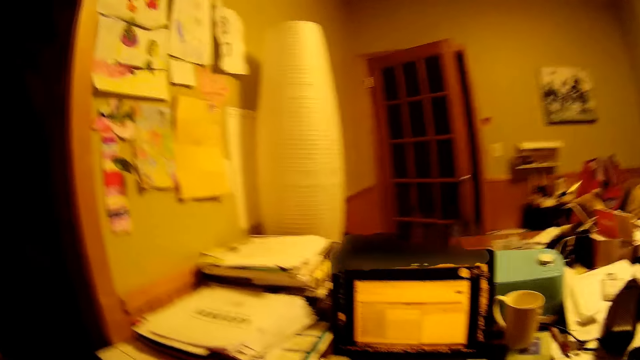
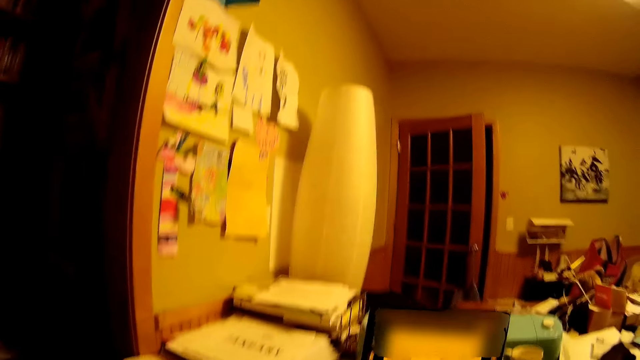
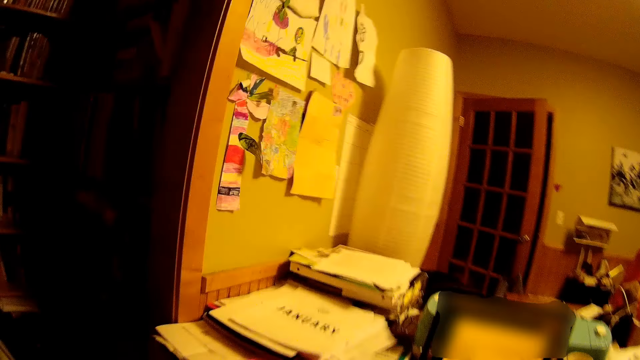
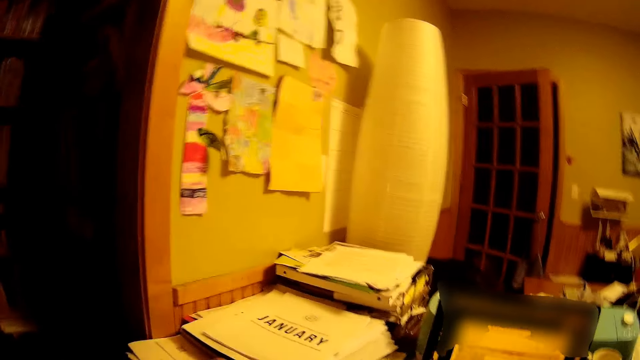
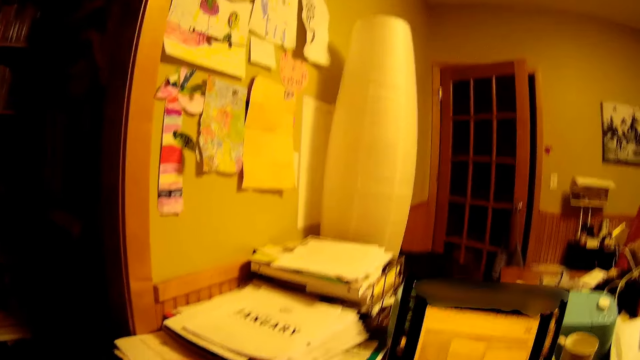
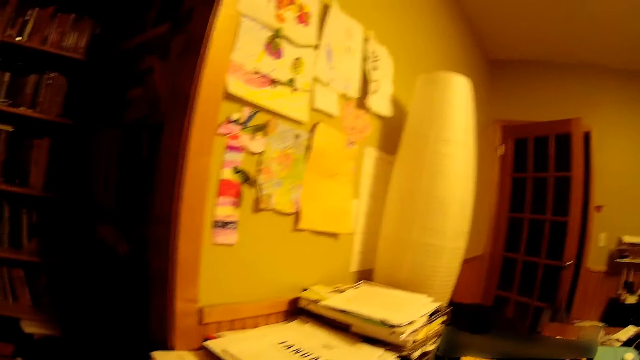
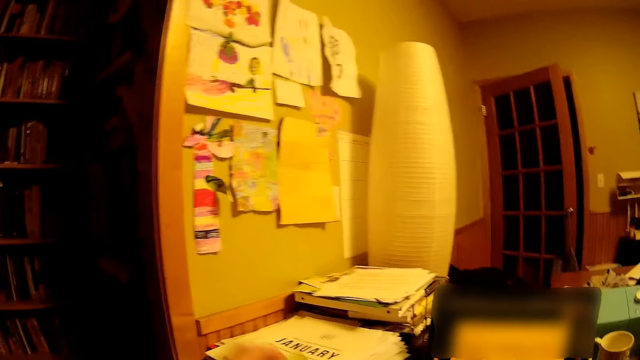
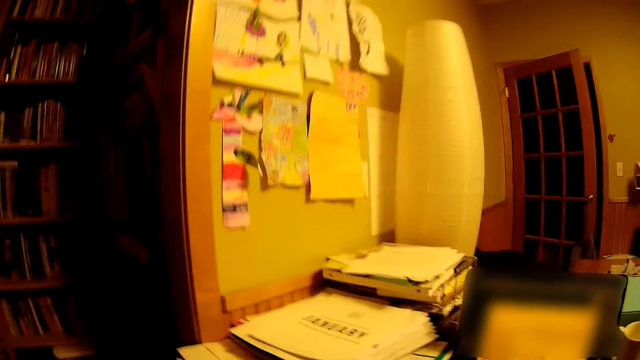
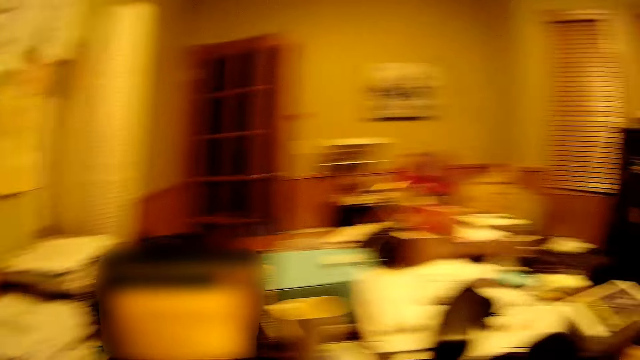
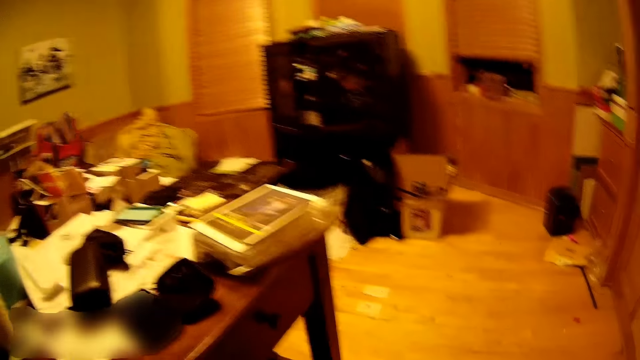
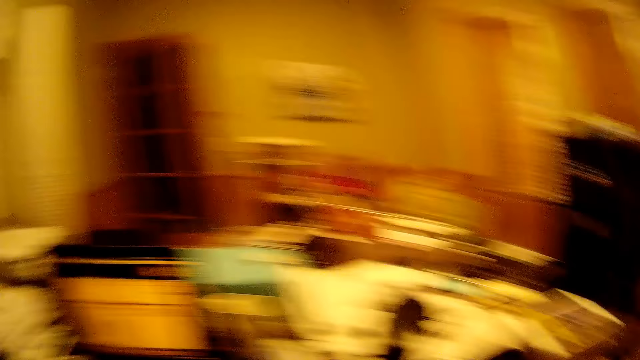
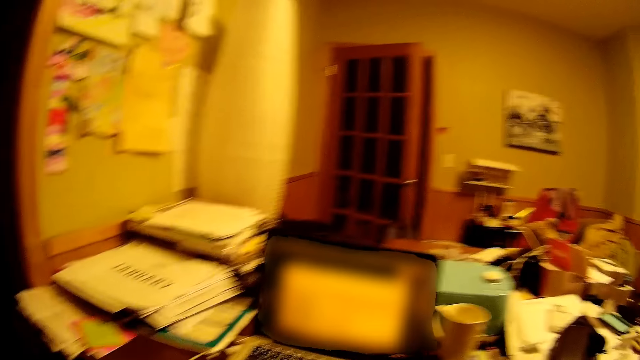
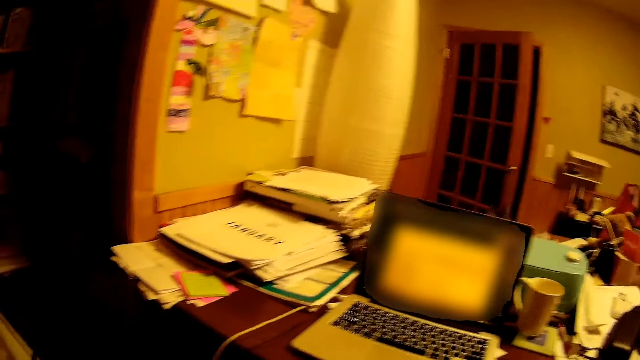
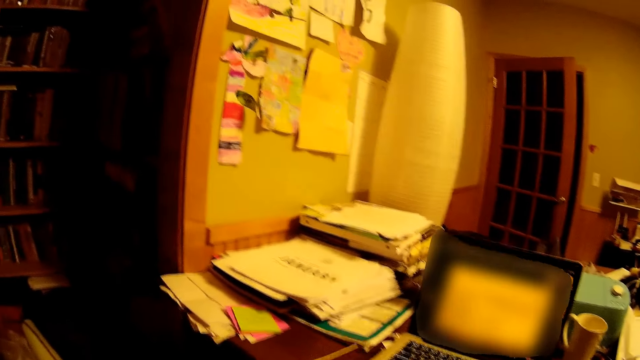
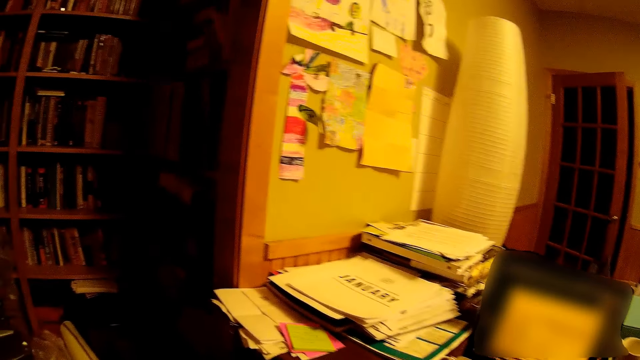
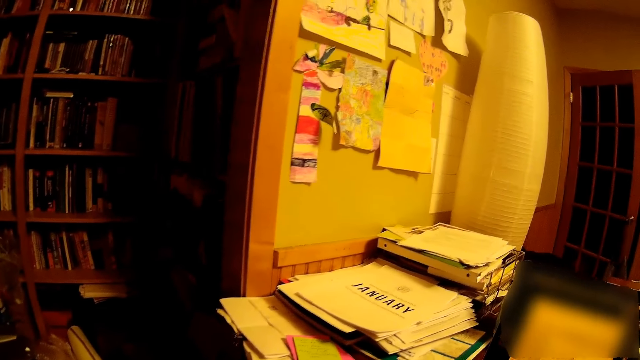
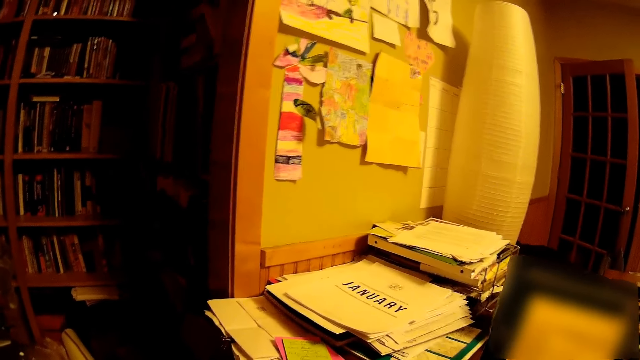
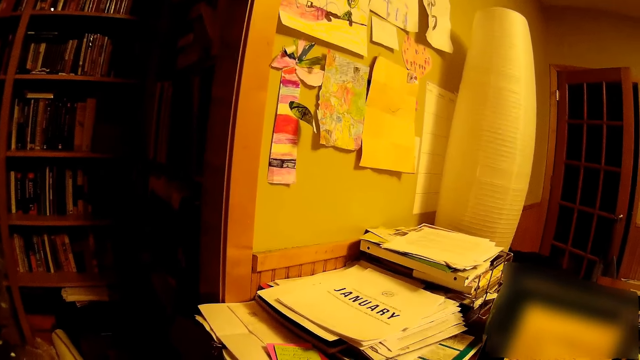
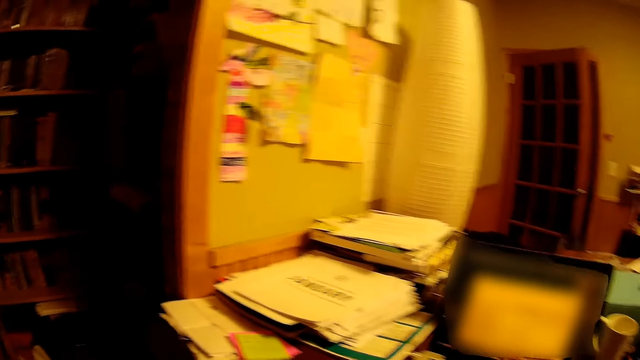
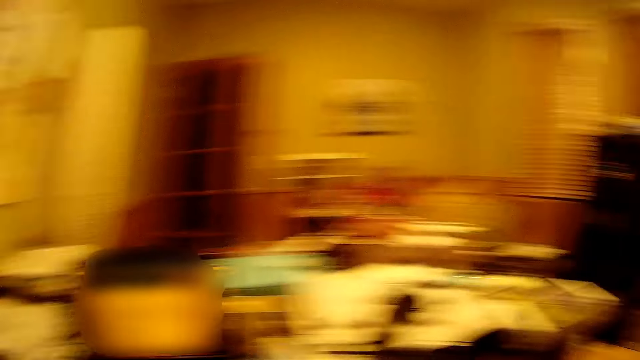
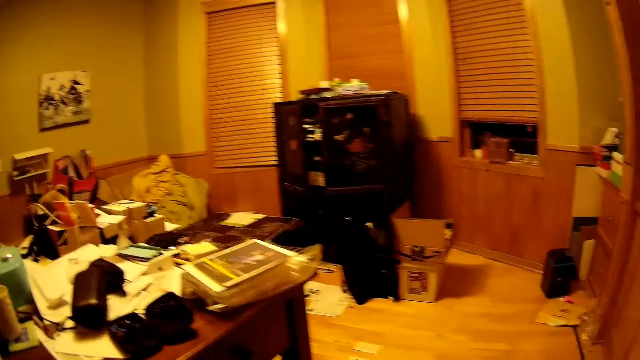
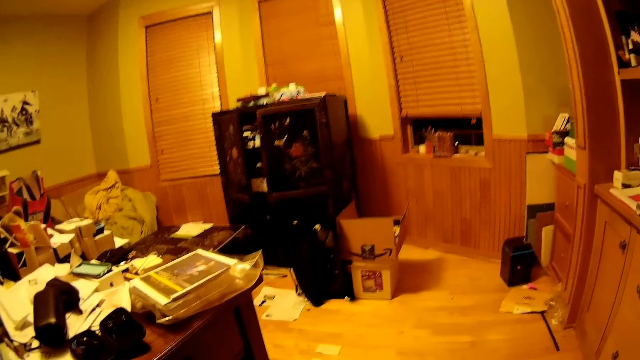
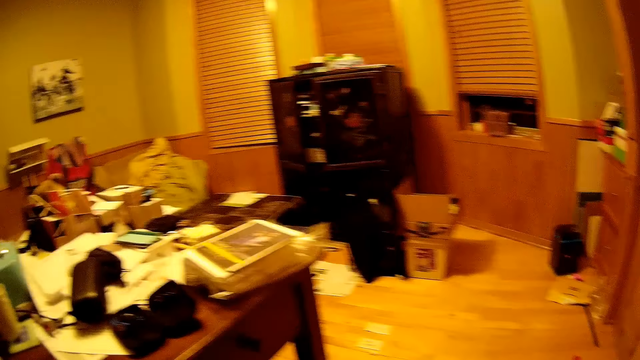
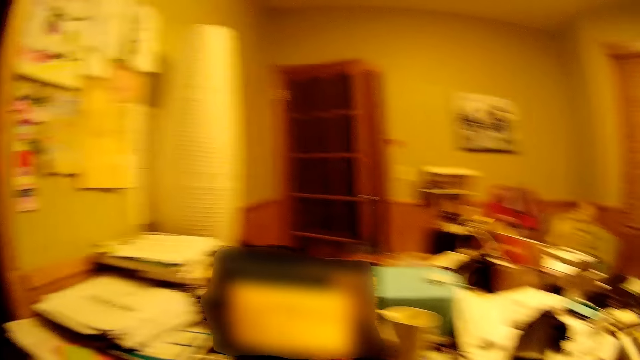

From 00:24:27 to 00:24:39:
The camera wearer puts the paper aside. They put the card aside. They move about. They stare in the room.

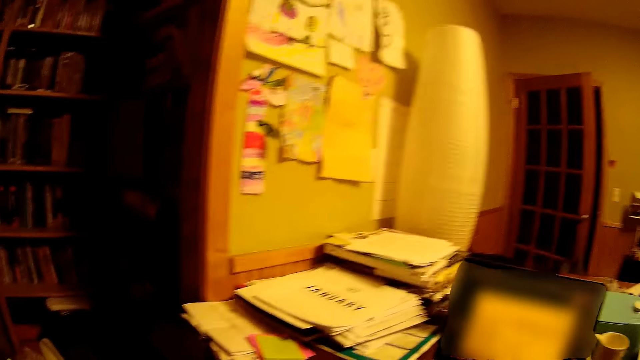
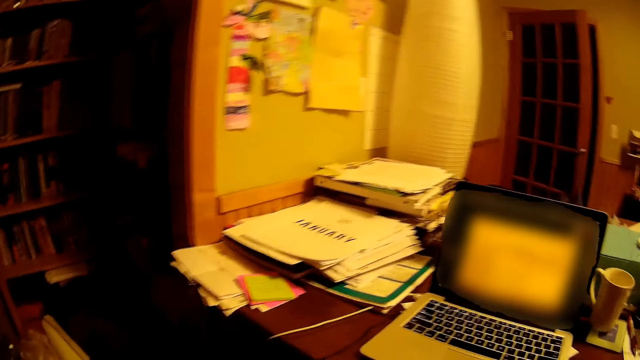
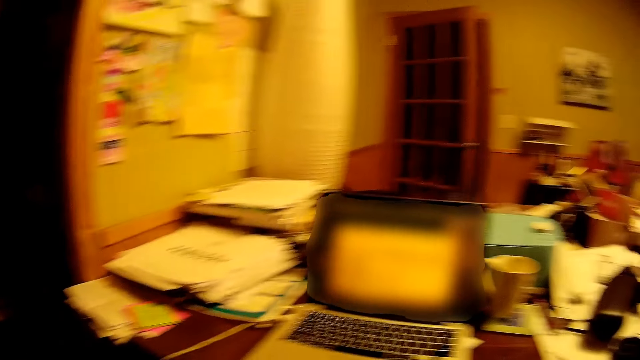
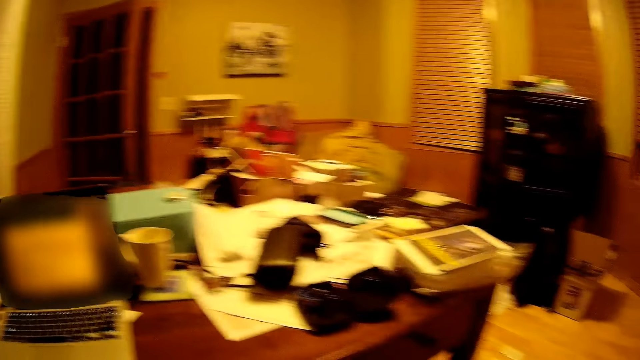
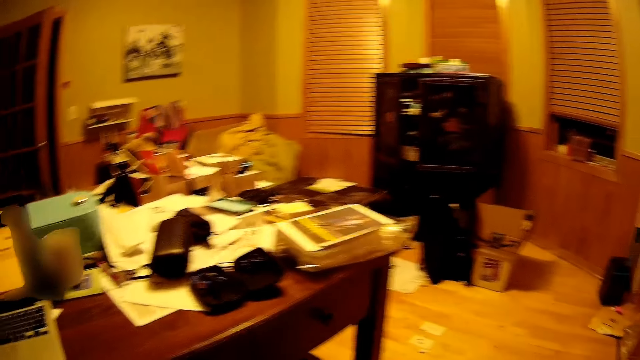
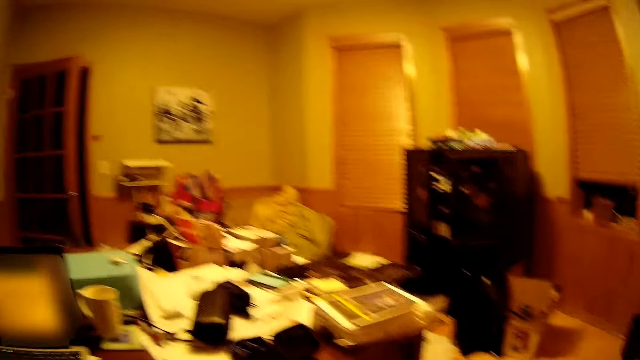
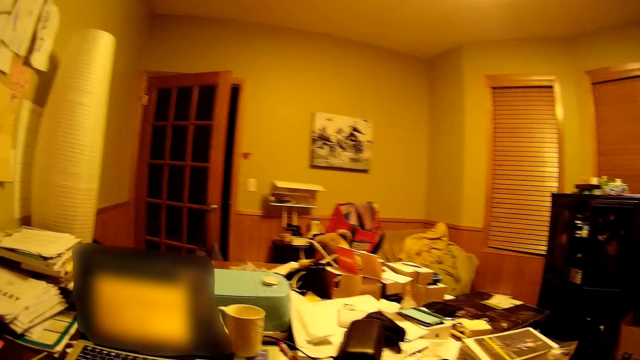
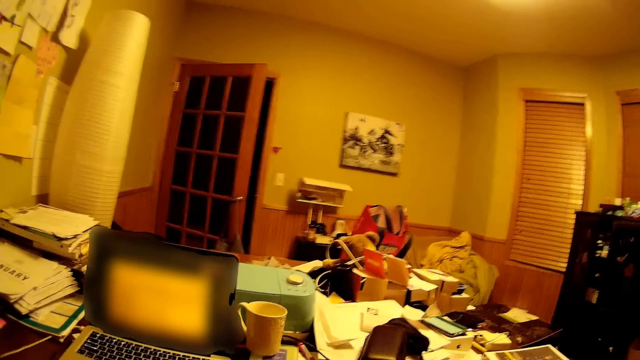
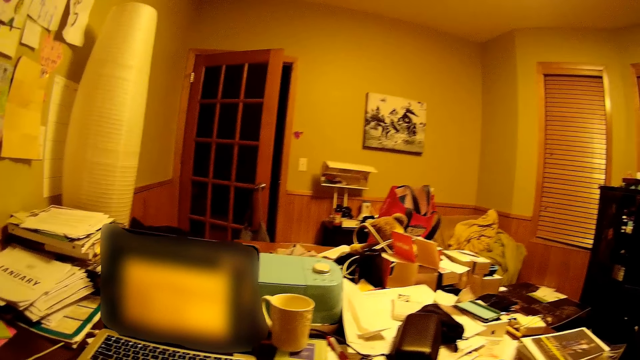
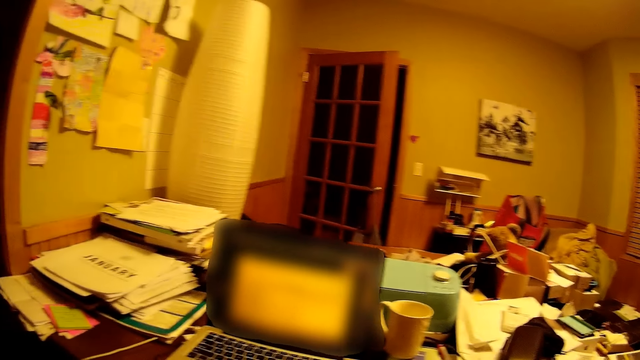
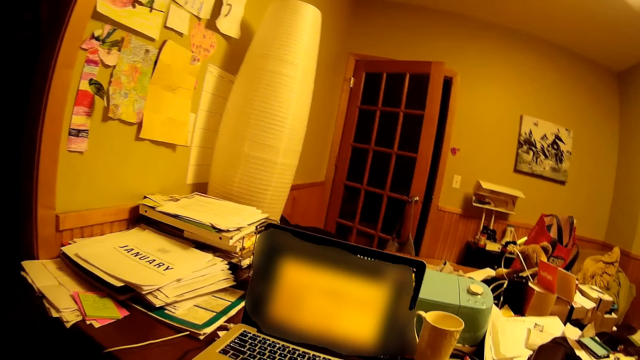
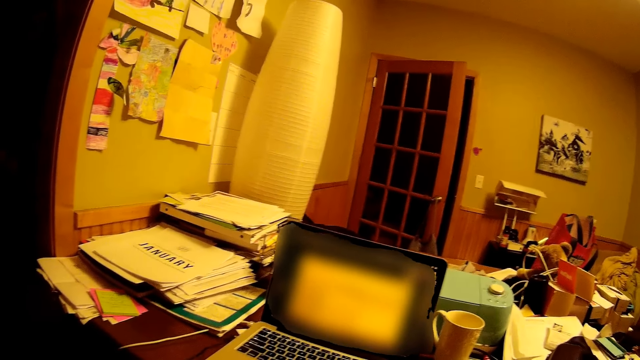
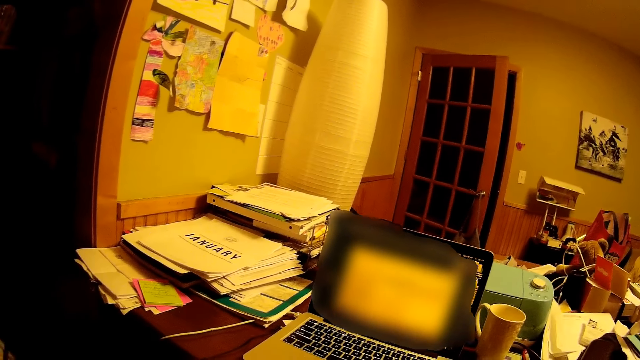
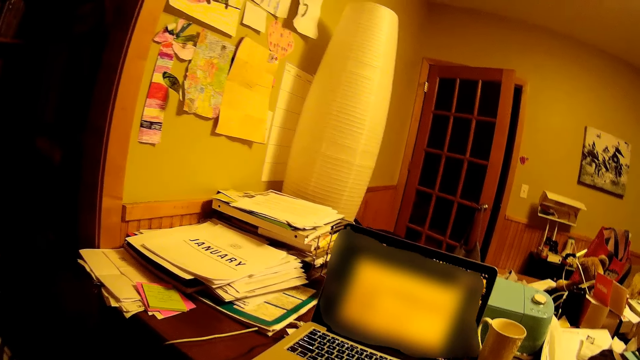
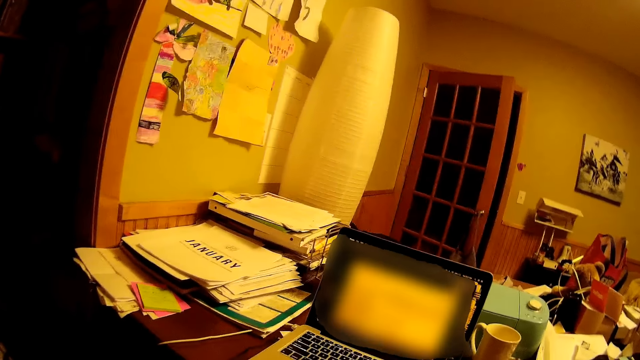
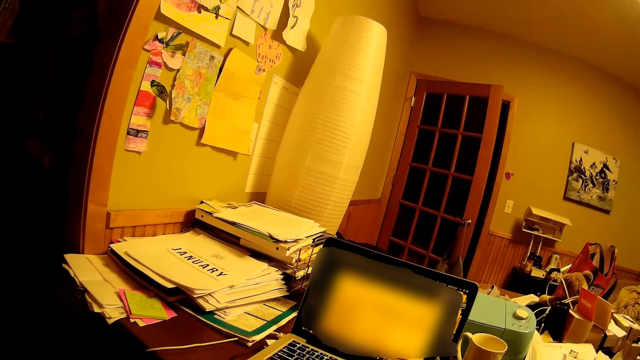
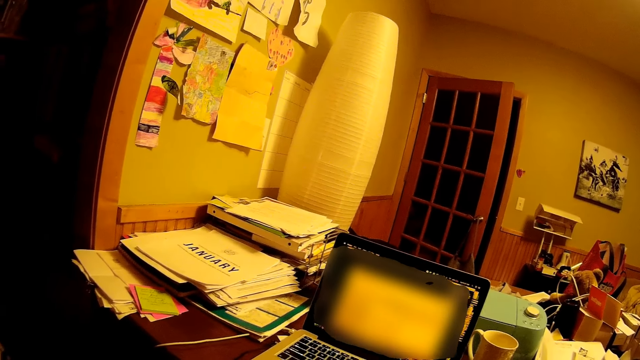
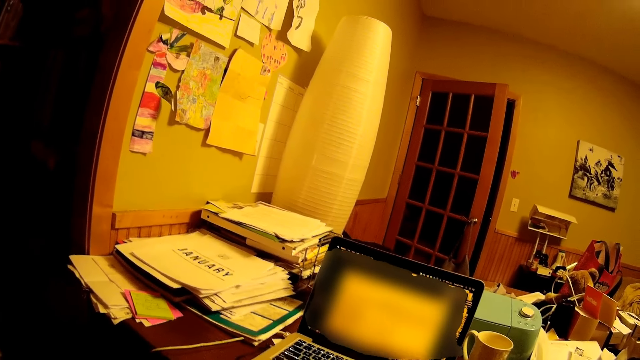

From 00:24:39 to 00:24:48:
The camera wearer looks around.
